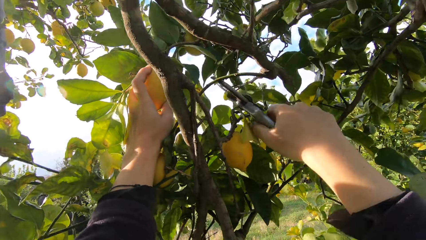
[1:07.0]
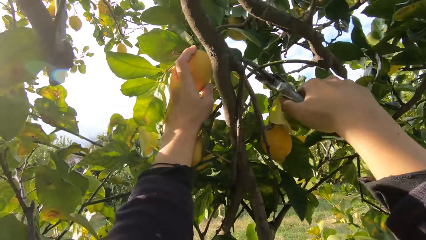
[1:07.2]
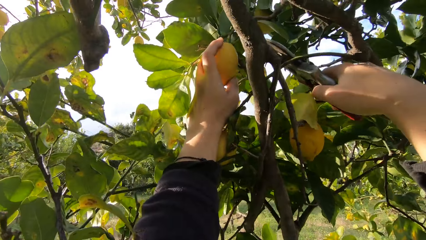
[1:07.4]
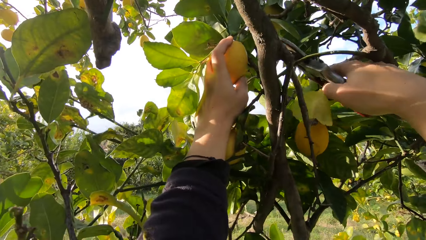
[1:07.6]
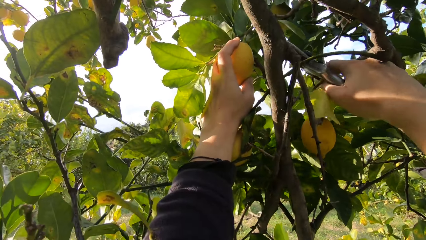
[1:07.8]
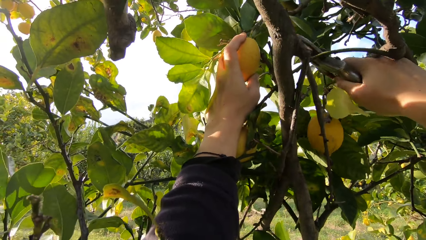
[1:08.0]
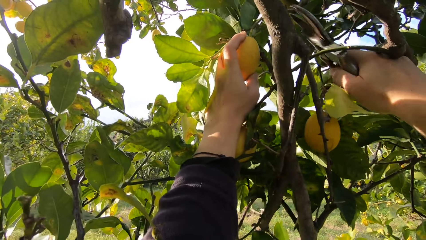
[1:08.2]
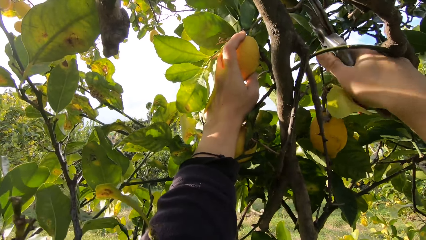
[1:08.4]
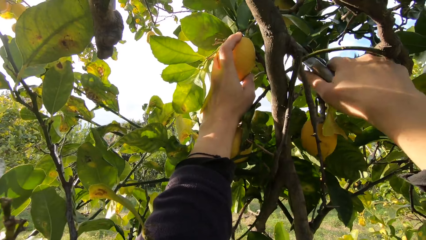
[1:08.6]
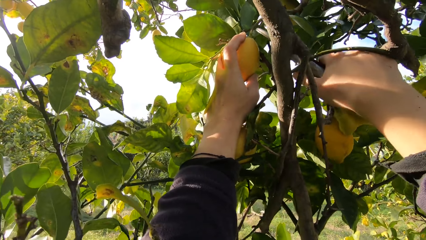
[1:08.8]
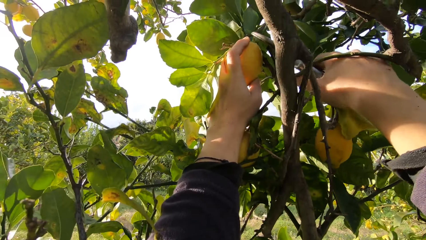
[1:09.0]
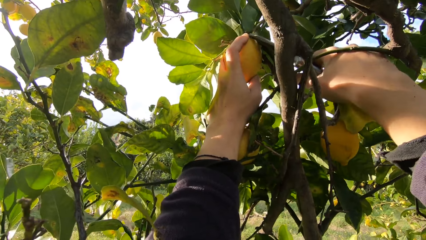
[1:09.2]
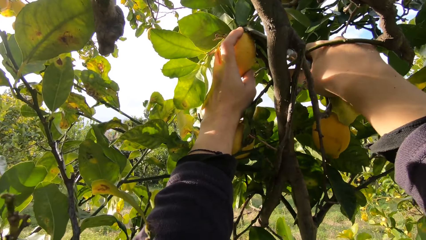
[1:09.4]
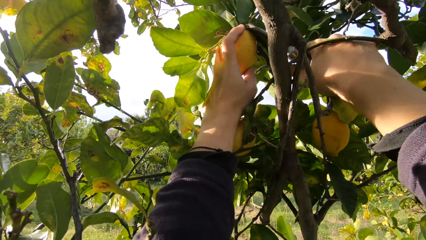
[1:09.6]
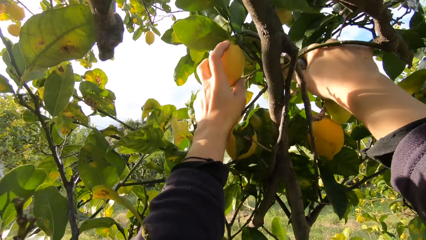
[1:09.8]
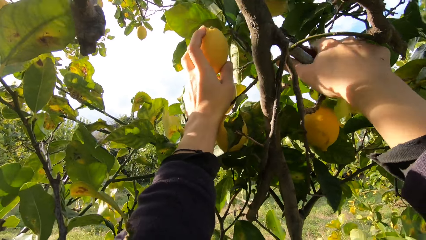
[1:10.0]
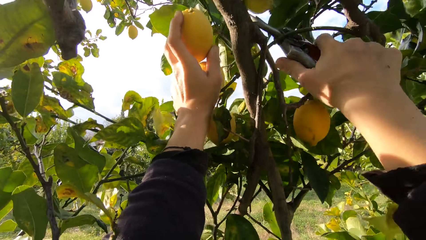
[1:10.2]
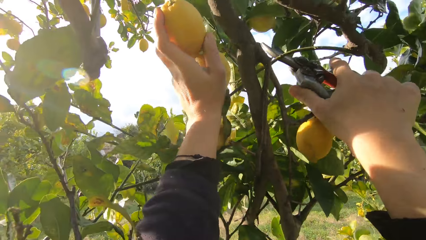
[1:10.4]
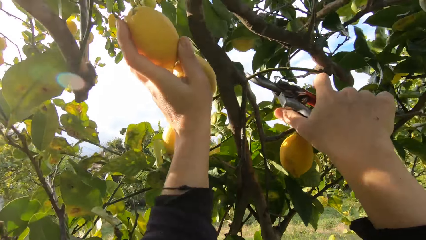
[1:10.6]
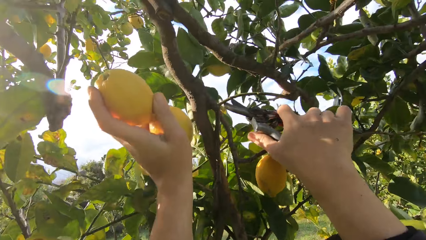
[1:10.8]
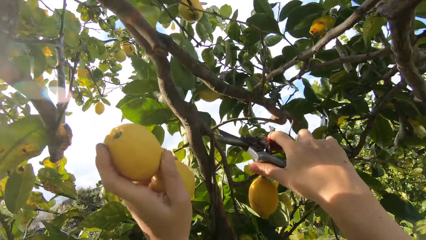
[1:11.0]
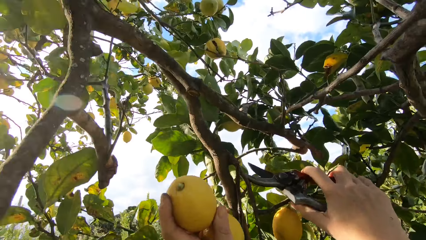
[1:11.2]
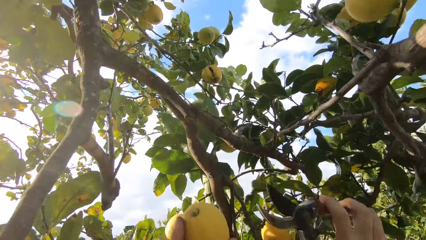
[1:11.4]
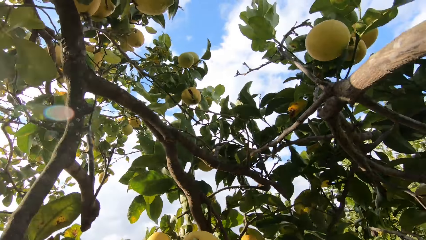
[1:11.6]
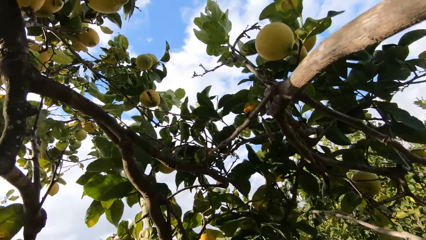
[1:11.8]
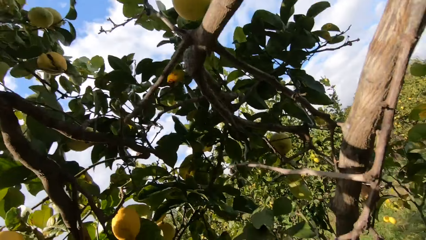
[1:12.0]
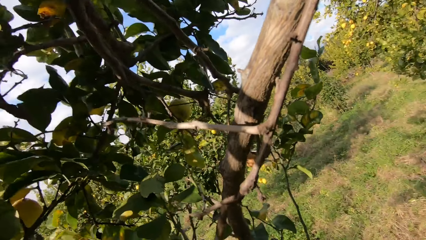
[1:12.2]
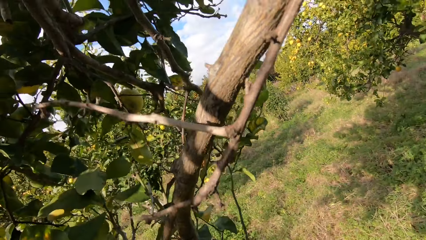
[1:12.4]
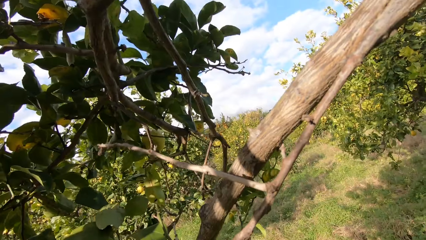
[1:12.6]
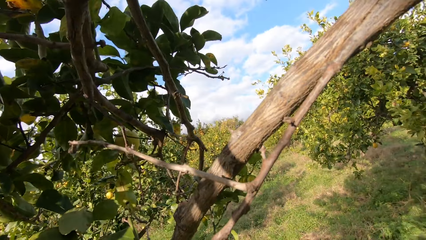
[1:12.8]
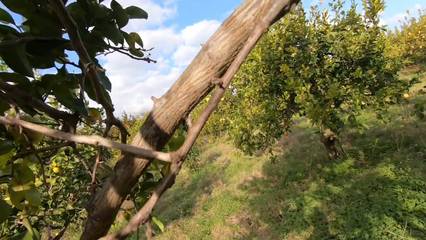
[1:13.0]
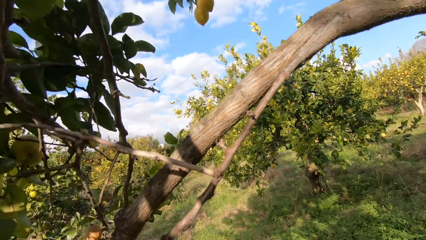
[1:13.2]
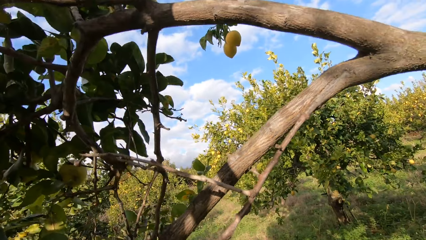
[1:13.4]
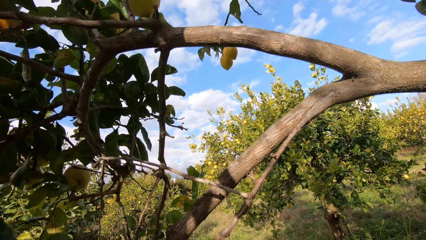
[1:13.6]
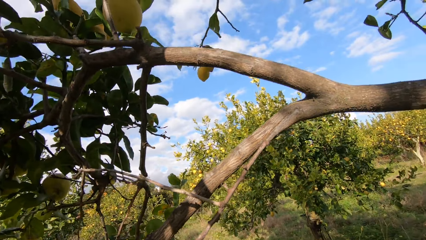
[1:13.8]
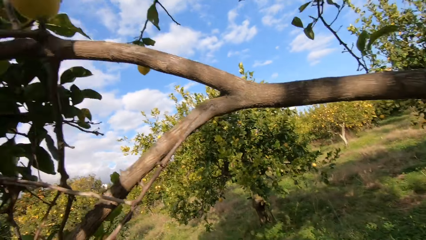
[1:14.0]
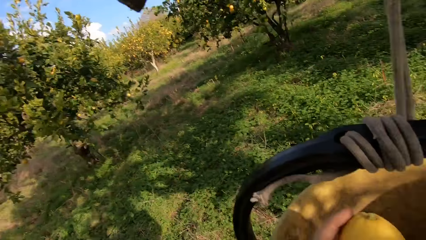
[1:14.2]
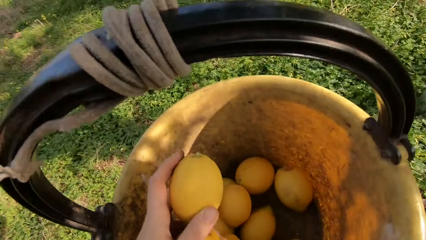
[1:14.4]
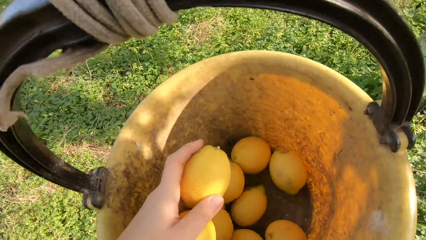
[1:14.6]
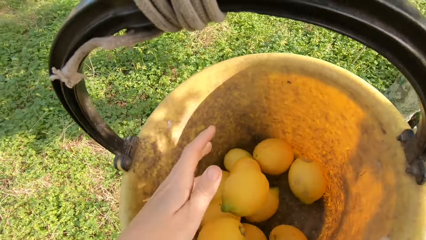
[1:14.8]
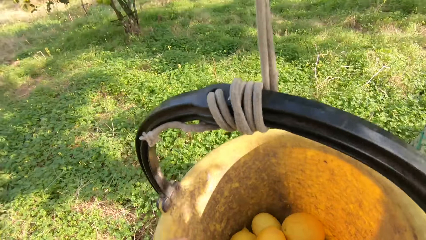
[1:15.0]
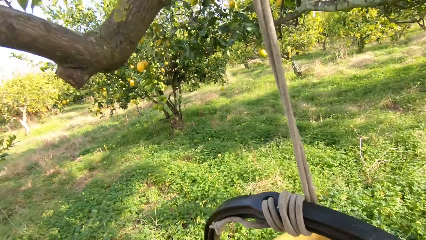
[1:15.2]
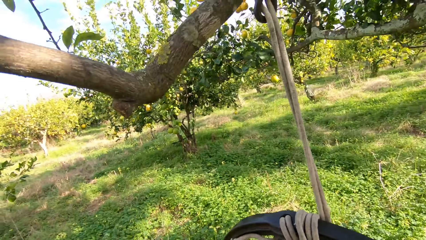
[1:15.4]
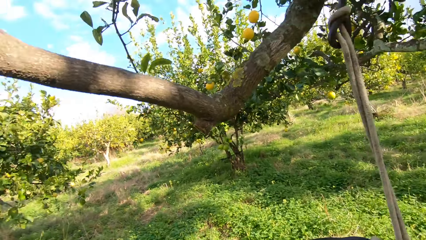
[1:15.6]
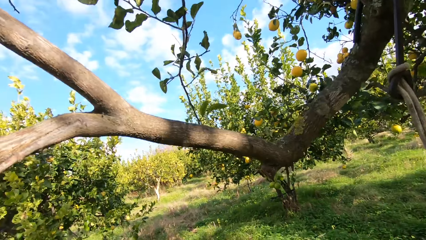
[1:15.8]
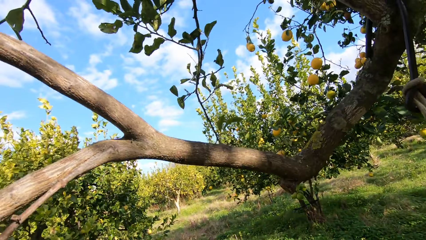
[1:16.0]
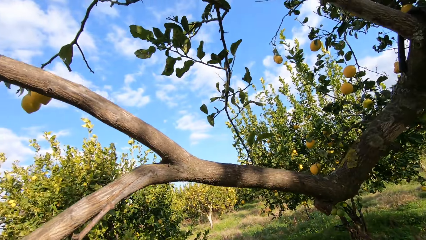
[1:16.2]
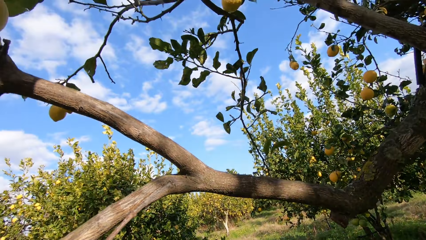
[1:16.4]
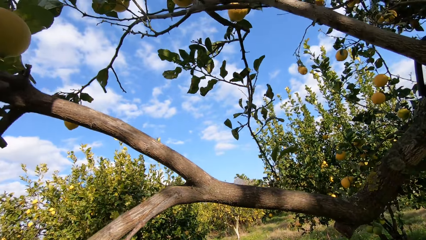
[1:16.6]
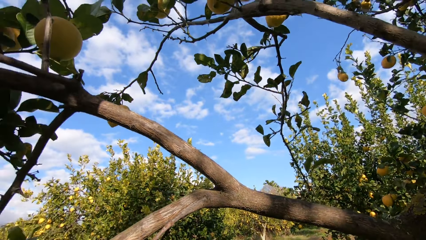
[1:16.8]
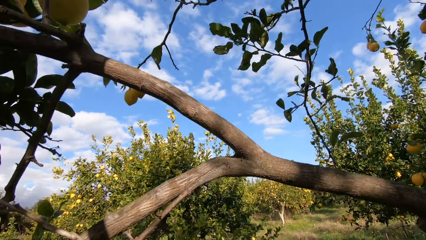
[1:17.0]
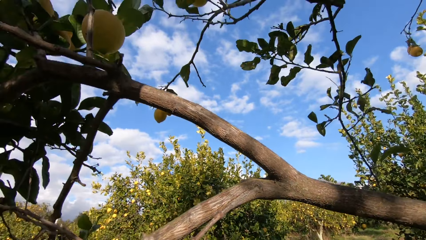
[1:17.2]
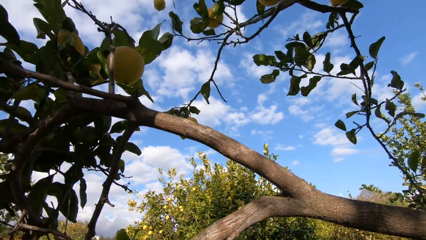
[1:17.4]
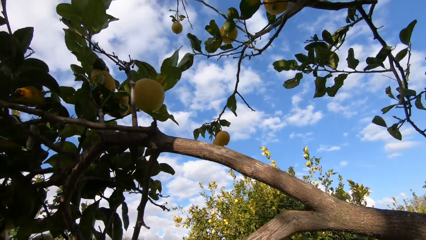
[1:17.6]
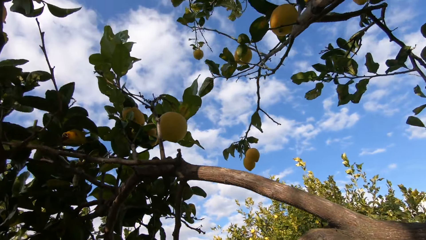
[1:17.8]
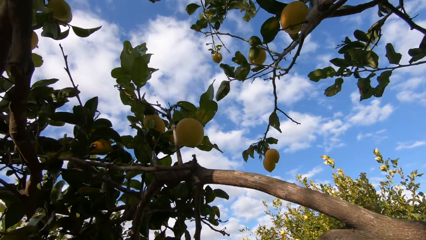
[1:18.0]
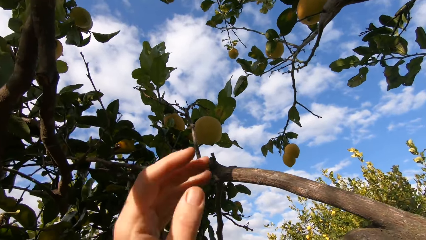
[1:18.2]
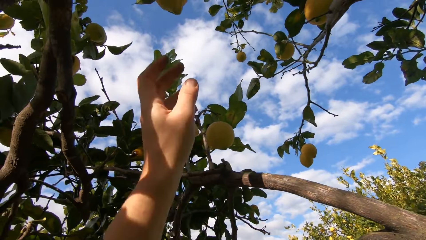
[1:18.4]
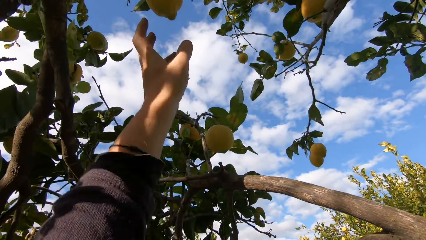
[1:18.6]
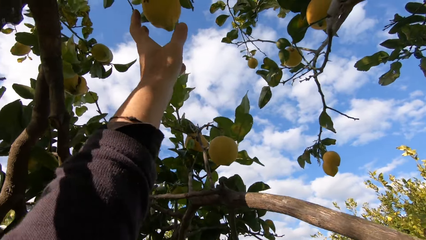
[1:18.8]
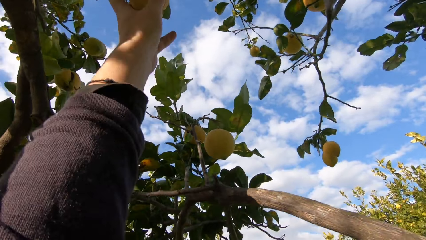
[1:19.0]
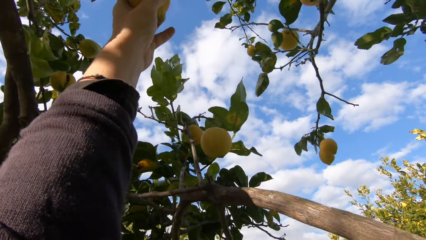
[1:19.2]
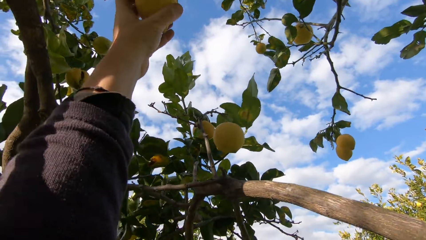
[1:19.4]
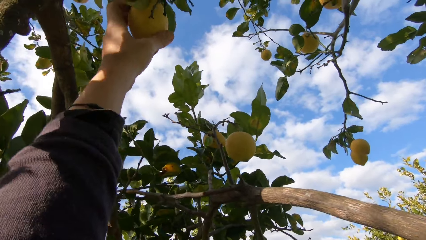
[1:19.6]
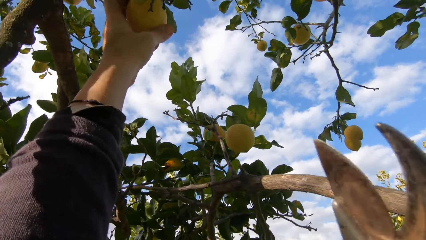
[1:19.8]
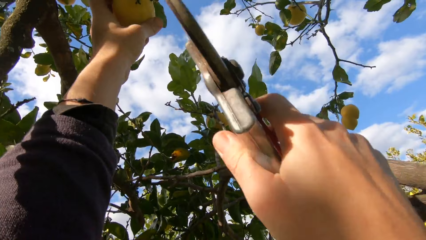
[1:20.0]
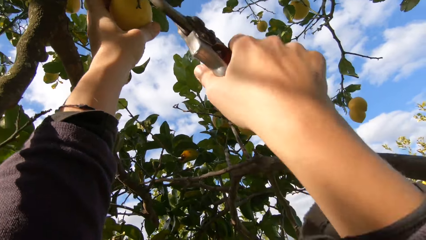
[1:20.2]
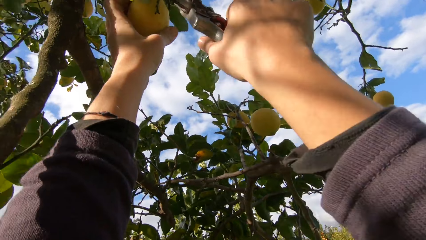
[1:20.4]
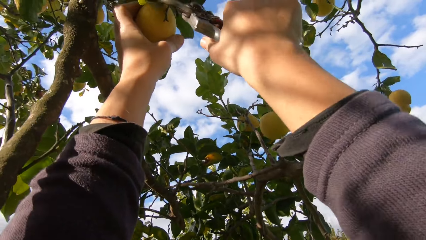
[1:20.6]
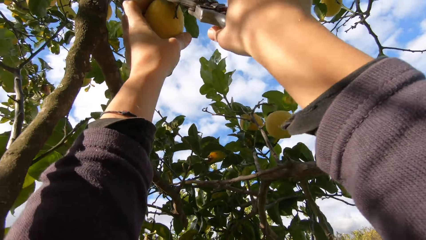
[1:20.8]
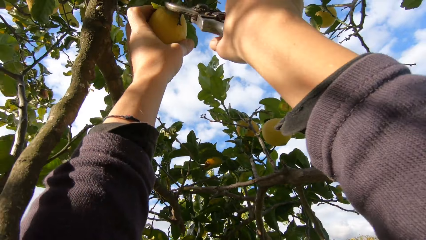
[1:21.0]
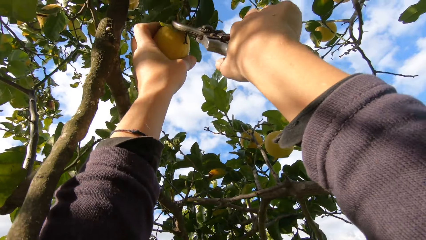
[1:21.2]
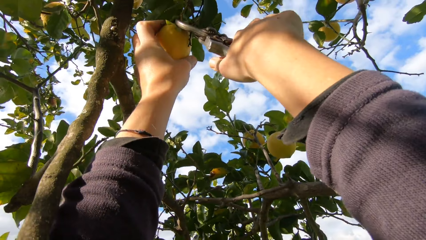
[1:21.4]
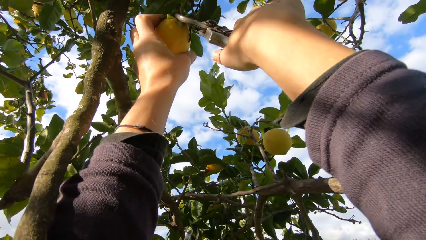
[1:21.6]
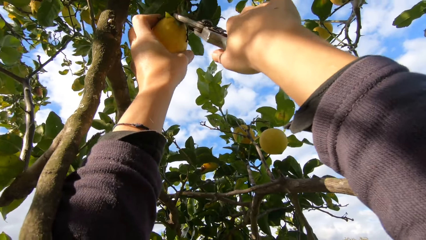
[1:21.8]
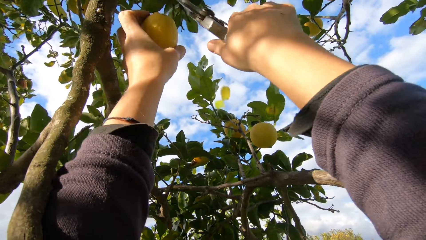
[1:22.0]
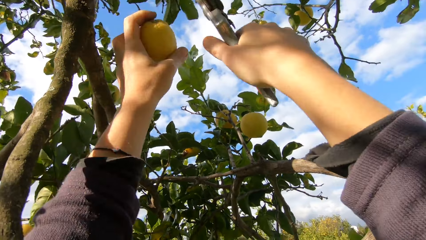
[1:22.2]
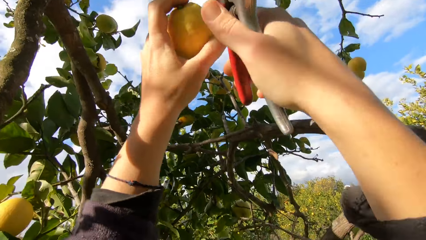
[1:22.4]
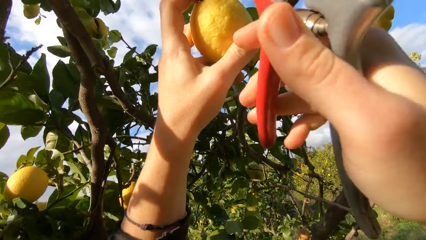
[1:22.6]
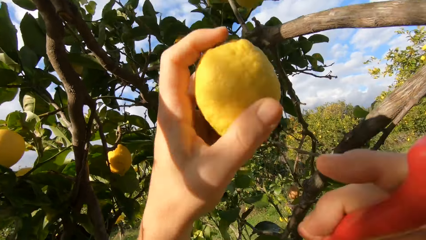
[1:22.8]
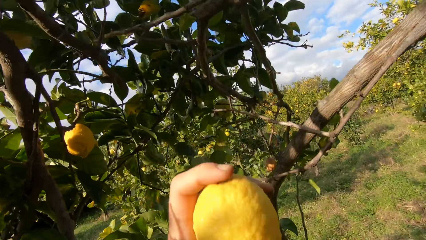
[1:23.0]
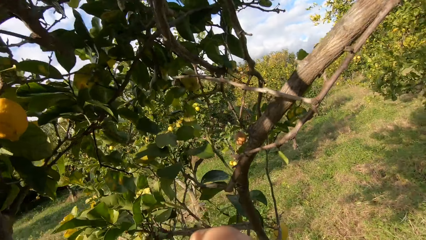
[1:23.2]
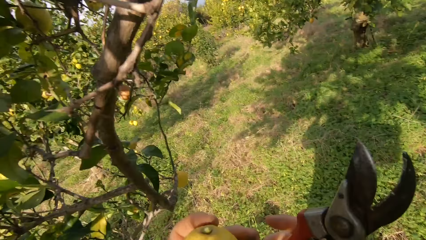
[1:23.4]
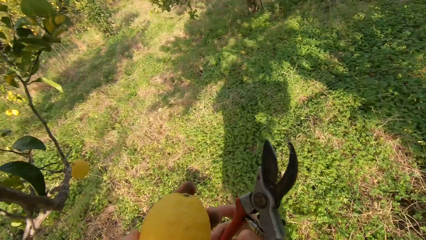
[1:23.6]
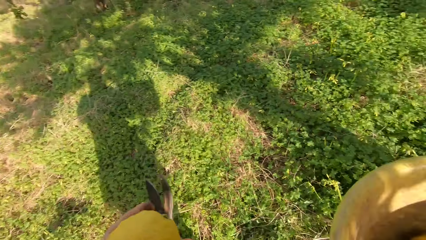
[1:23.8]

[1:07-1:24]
The camera wearer throws the lemon into the harvesting bucket. They pluck another lemon from the tree with the plier.
